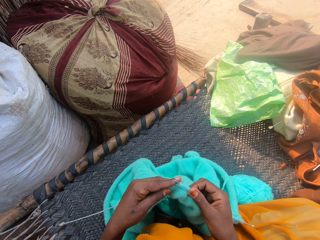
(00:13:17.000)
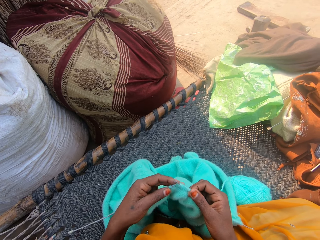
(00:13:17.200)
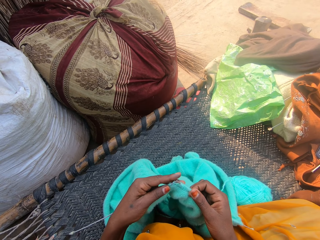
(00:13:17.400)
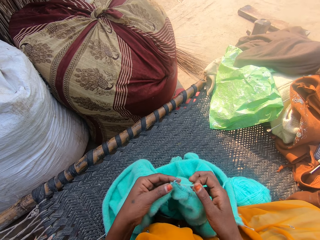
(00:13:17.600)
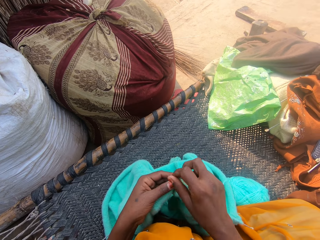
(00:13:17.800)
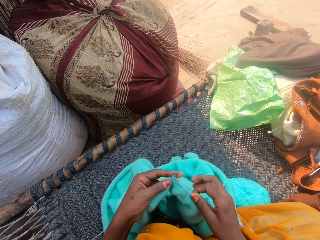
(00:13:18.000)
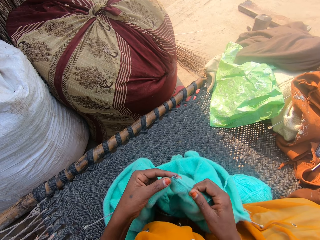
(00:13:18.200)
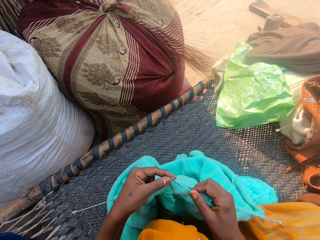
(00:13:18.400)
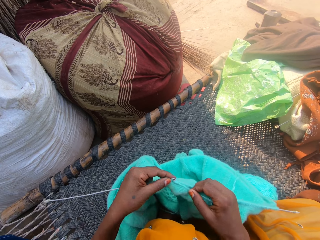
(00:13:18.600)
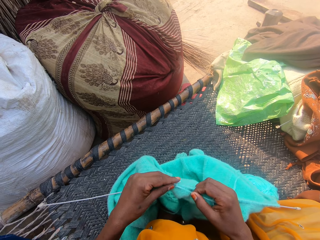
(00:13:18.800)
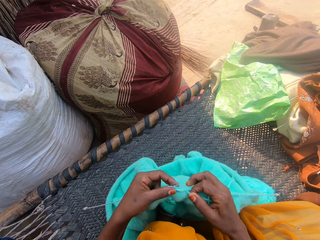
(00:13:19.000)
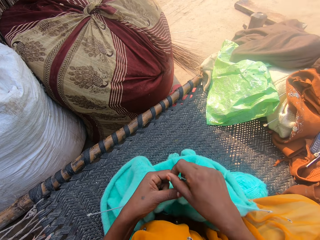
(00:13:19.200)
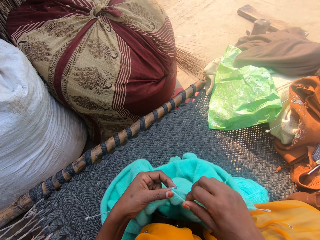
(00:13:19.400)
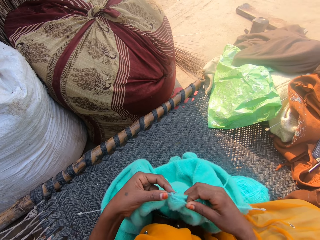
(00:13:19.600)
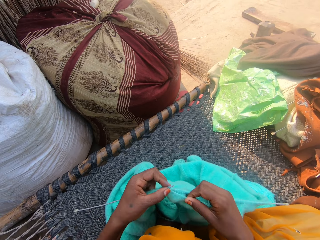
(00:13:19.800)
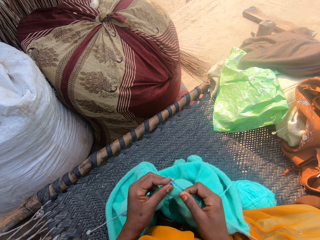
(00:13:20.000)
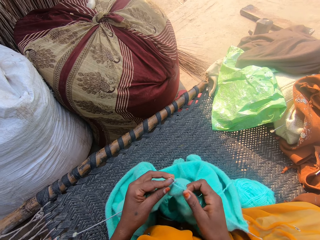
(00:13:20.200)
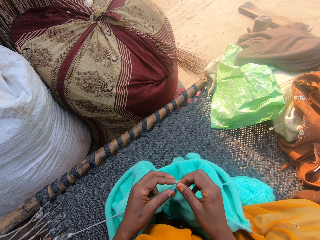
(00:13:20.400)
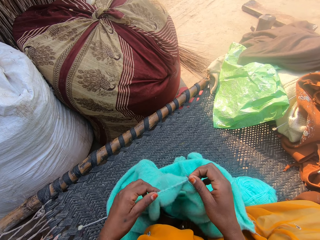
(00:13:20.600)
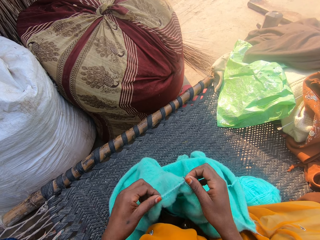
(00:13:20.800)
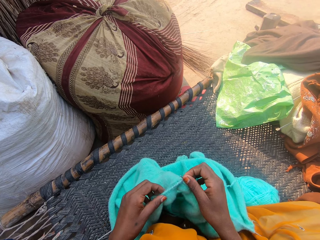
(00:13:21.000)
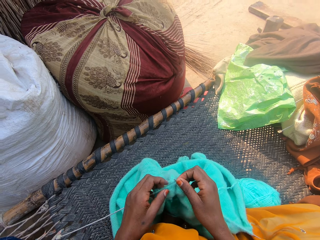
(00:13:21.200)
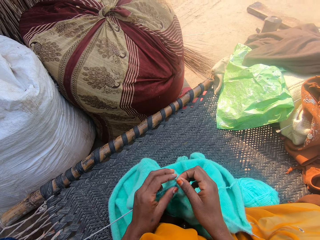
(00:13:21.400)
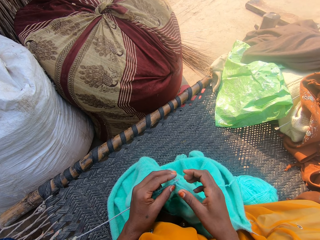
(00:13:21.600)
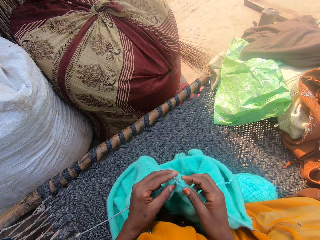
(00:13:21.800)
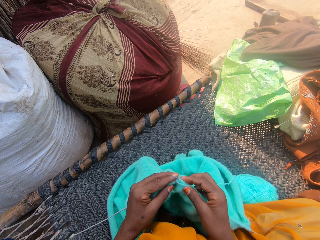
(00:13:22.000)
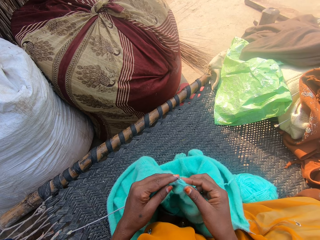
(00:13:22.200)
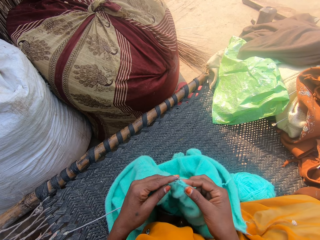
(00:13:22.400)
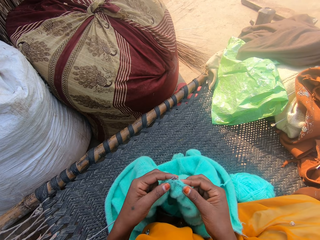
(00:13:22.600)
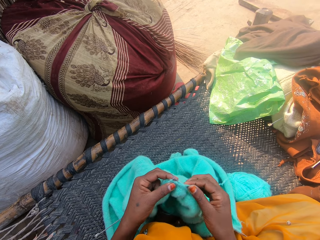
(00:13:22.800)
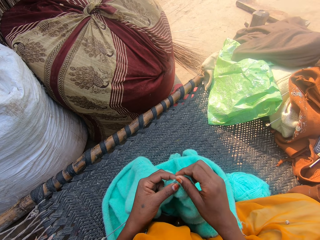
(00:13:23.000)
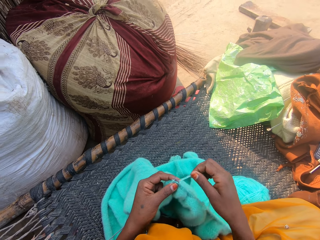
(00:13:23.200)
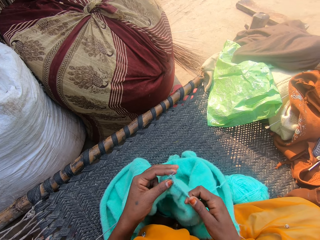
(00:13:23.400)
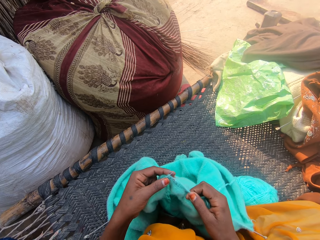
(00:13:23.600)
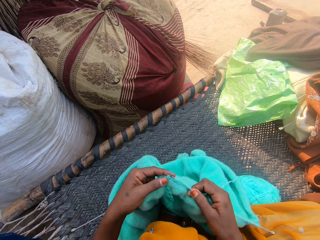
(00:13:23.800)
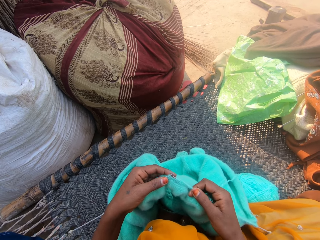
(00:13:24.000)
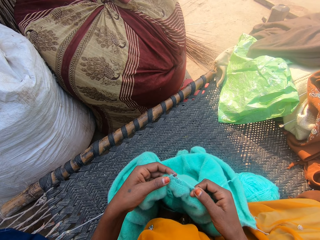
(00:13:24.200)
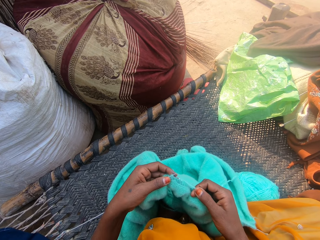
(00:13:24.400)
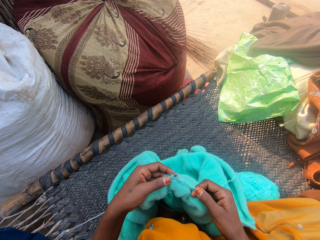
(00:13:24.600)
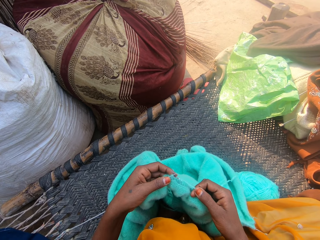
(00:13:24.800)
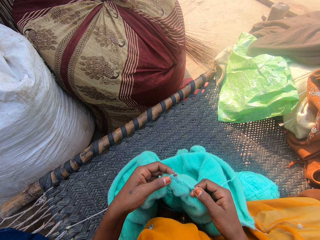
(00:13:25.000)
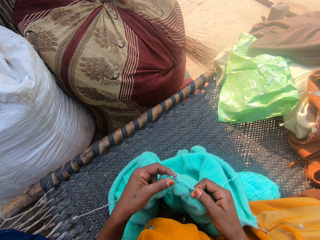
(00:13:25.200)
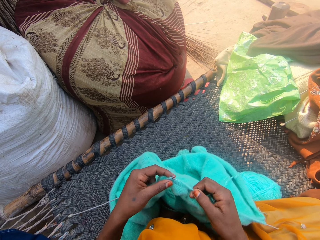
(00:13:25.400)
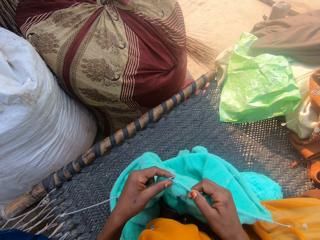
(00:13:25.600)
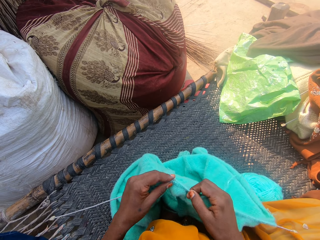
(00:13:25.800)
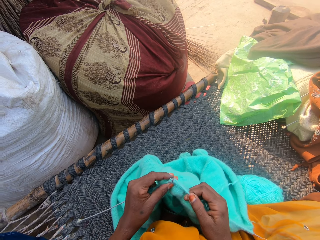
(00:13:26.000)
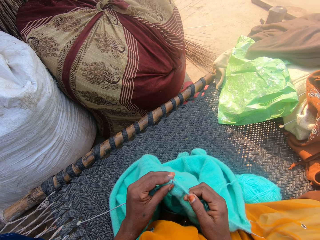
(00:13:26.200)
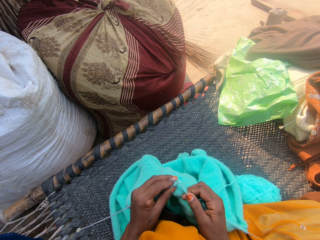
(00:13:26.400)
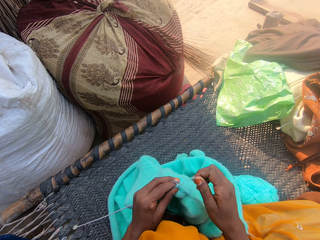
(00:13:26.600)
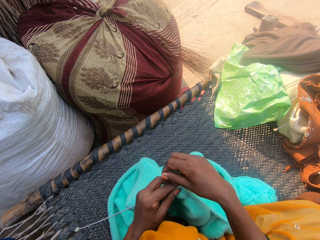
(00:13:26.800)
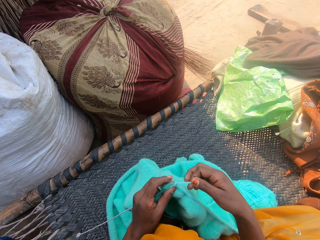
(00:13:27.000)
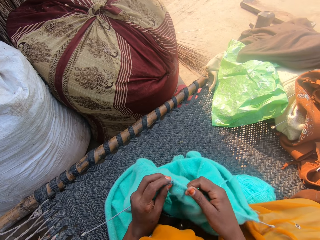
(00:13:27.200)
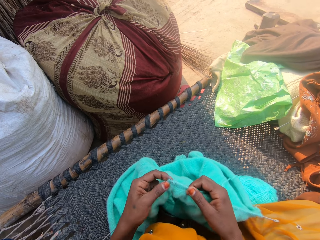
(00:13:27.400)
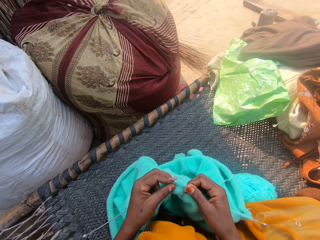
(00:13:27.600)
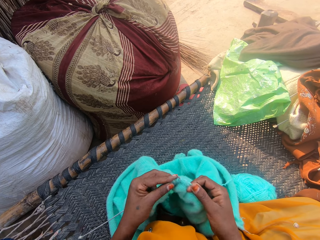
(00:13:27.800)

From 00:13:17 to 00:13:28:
The camera wearer pushes the piece of cloth on the sewing needle. They sew the piece of cloth with the sewing needles.

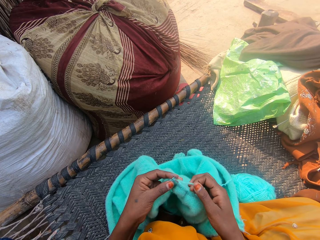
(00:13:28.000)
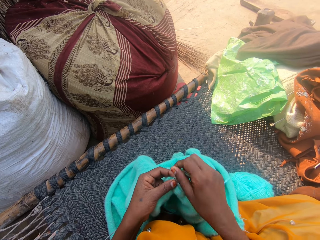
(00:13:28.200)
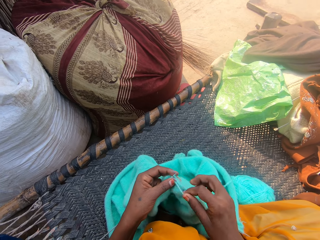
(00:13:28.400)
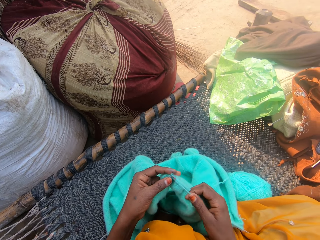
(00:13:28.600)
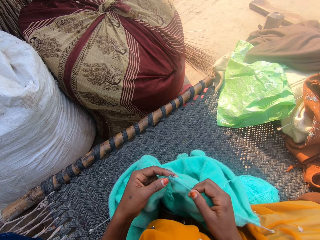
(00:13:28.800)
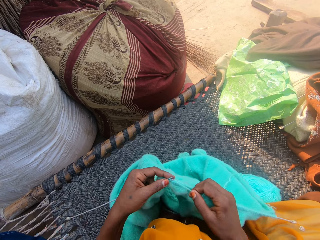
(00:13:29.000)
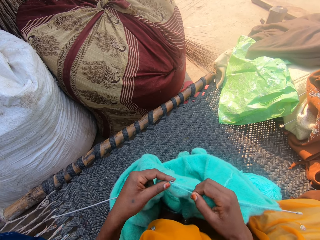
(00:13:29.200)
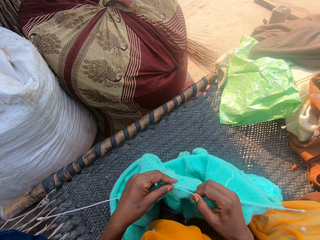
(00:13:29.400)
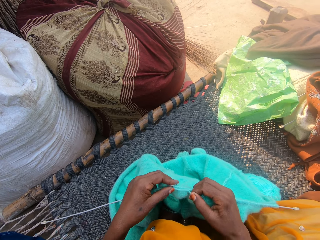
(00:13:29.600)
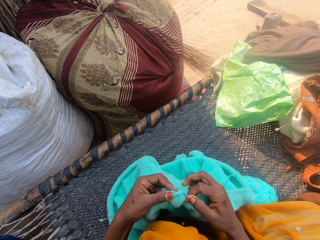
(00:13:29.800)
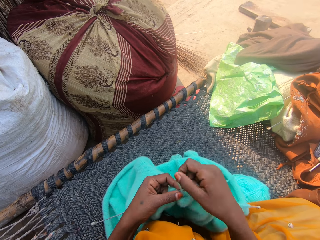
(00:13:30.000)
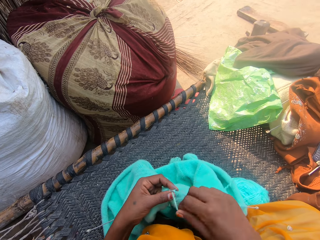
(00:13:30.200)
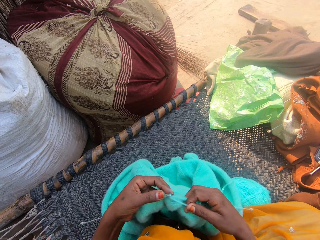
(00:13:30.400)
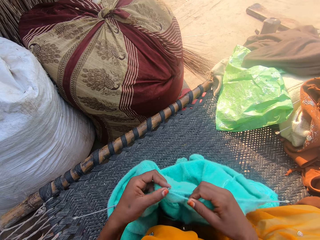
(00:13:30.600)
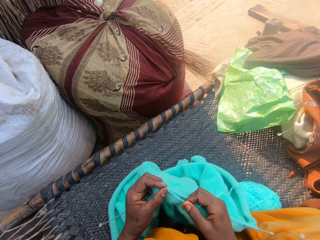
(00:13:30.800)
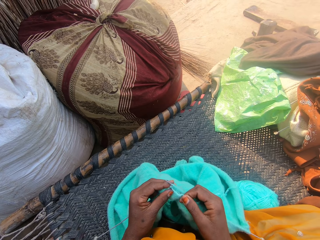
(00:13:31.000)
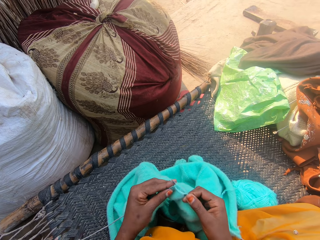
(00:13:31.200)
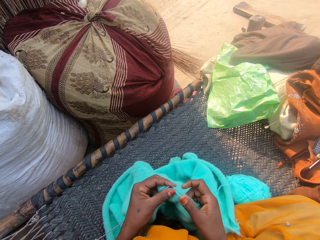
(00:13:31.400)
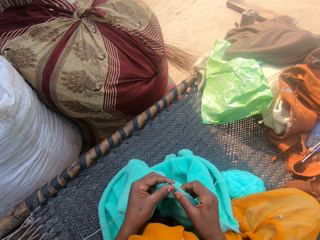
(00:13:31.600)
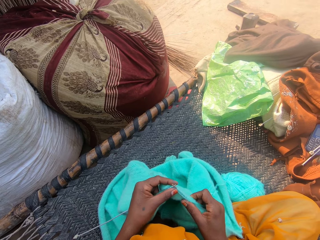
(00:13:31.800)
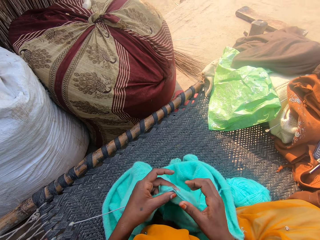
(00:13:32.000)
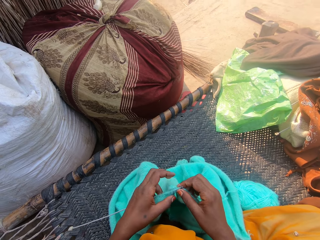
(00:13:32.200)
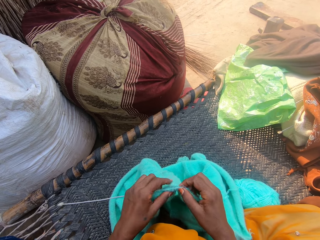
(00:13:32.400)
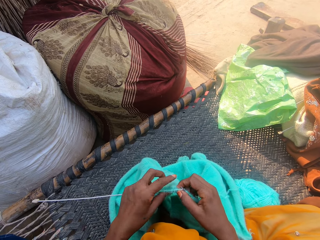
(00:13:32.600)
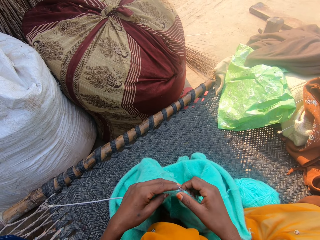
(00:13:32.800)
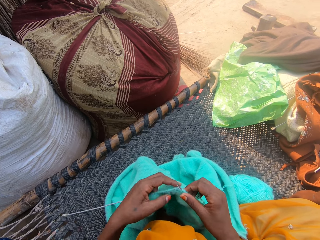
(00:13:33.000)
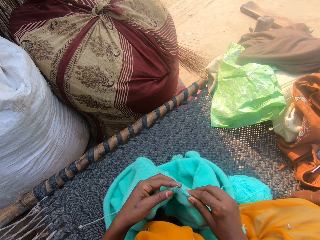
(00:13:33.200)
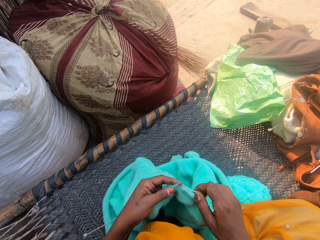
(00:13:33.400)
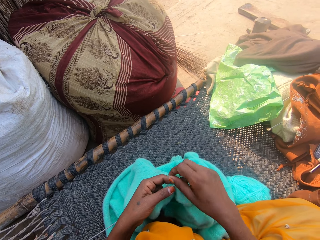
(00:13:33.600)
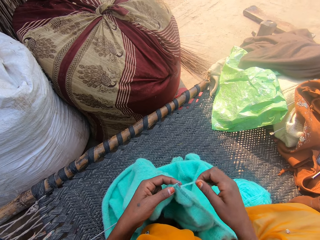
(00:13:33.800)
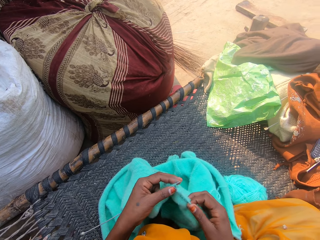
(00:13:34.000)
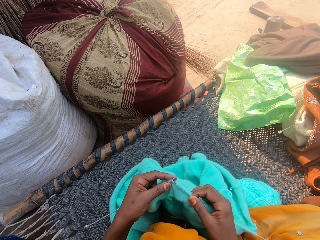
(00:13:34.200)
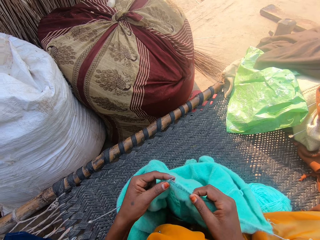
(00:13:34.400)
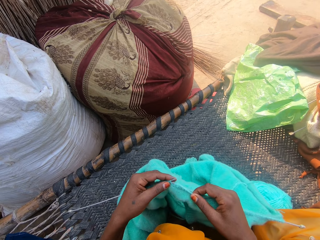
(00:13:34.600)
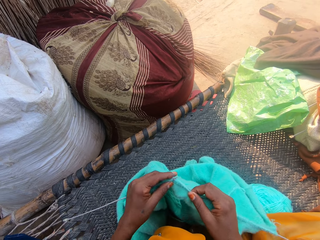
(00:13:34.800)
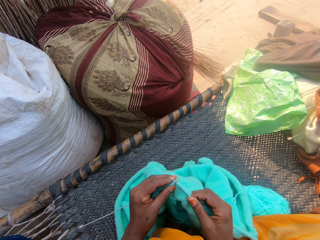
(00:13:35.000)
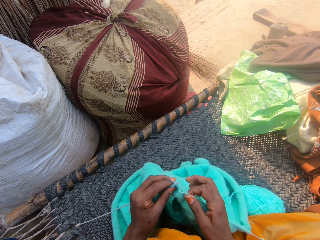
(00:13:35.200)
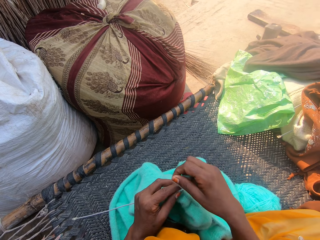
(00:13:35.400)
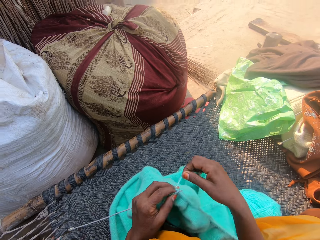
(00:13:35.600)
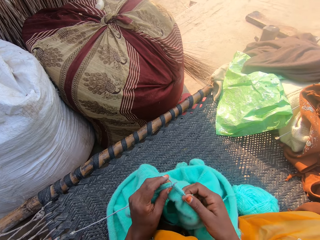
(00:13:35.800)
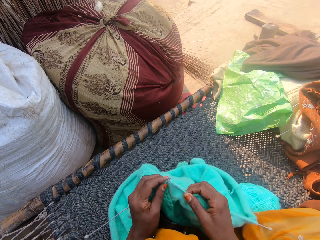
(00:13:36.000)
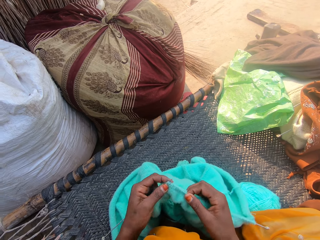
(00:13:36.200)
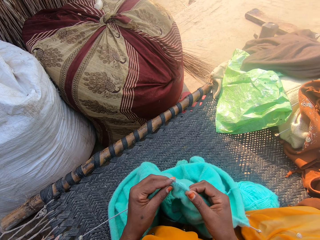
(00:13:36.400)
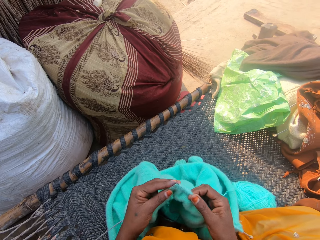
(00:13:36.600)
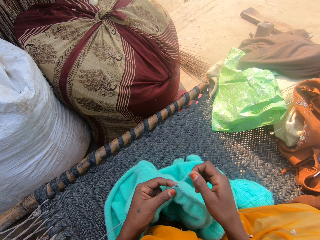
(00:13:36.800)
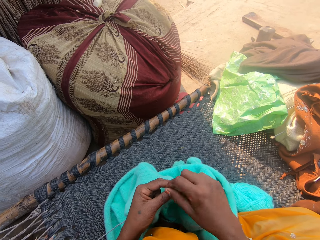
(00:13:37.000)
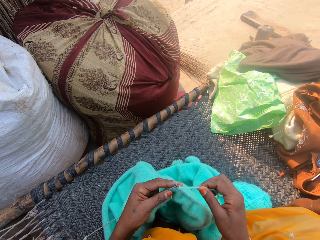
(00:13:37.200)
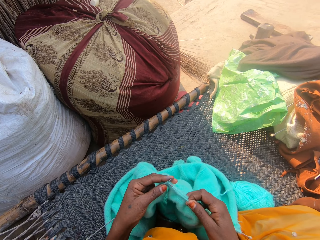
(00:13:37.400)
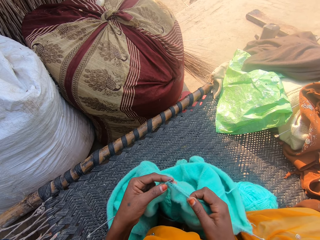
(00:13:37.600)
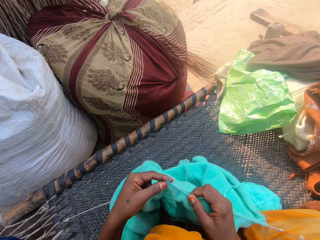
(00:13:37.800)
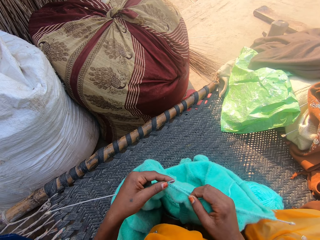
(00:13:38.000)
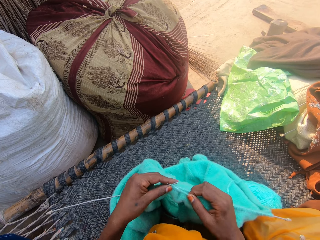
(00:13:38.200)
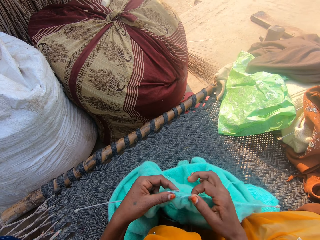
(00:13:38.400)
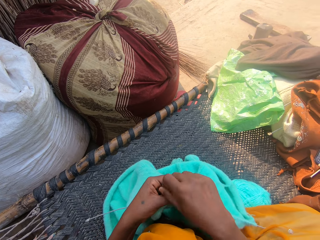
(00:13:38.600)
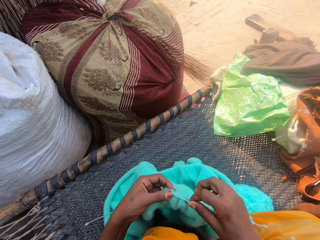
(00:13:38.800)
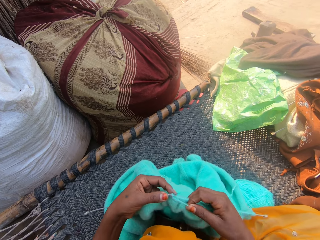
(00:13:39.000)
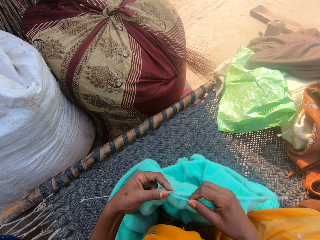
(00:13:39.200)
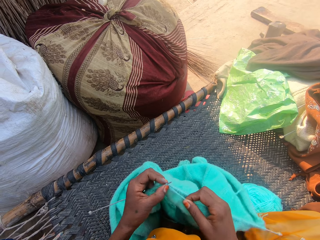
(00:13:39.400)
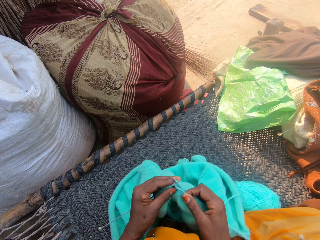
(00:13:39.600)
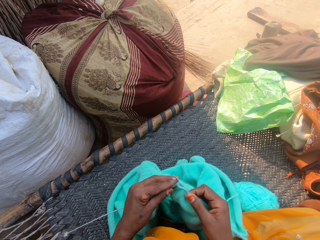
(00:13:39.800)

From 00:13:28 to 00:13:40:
The camera wearer pushes the piece of cloth on the sewing needle. They sew the piece of cloth with the sewing needles.
